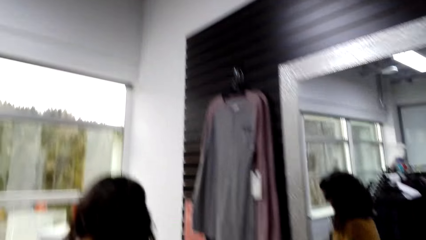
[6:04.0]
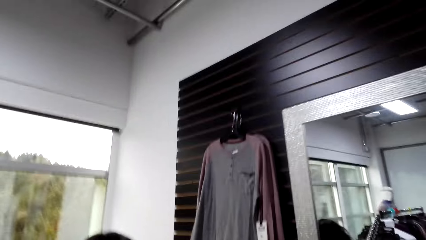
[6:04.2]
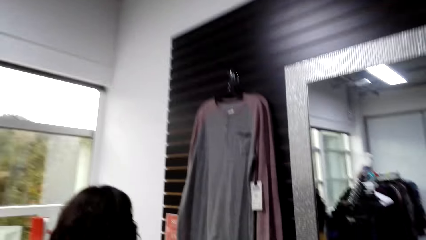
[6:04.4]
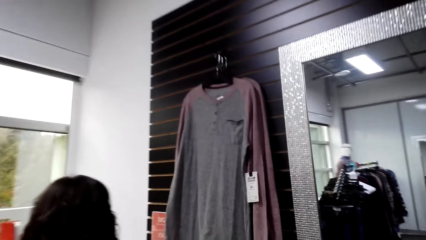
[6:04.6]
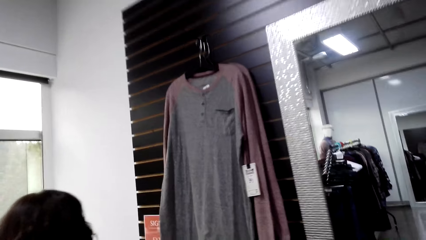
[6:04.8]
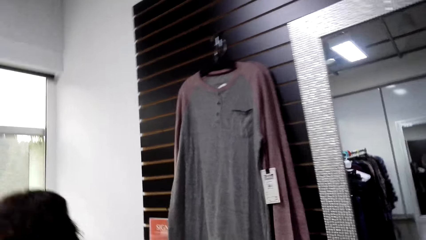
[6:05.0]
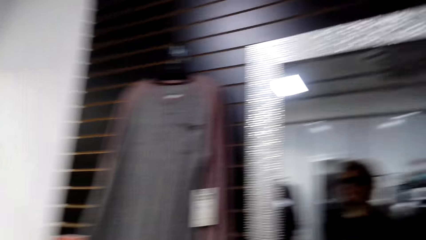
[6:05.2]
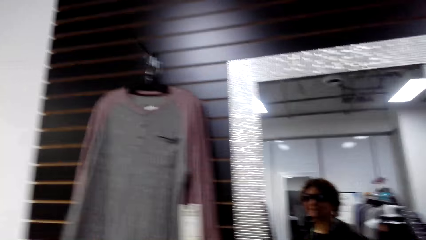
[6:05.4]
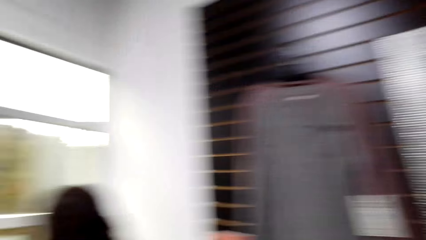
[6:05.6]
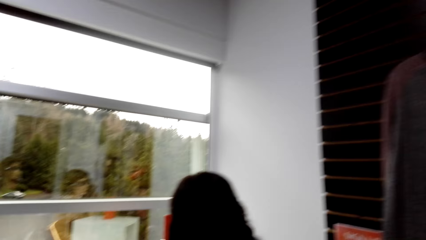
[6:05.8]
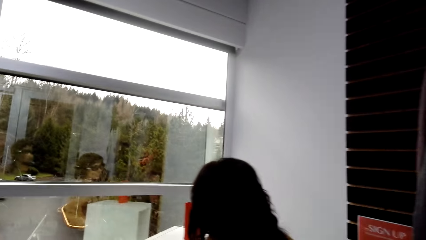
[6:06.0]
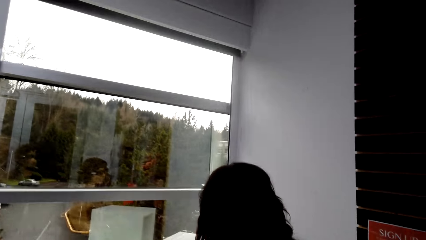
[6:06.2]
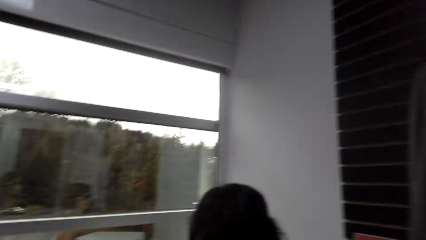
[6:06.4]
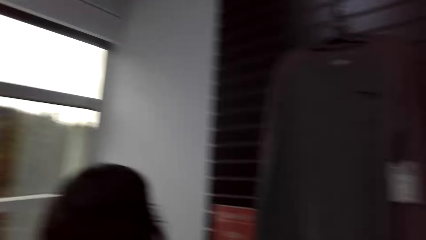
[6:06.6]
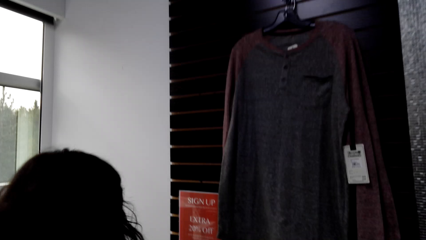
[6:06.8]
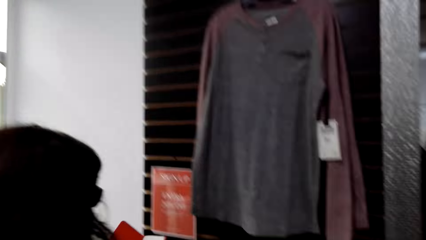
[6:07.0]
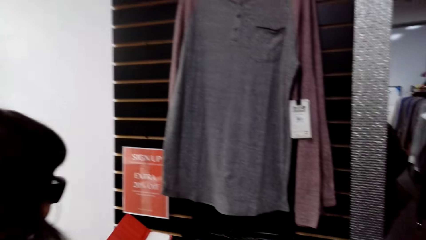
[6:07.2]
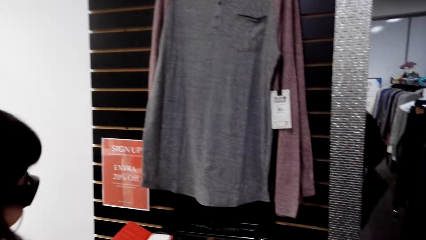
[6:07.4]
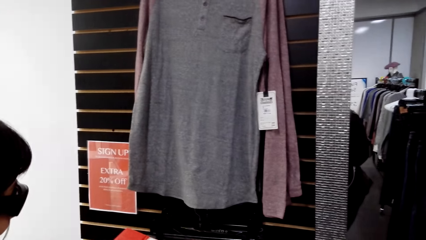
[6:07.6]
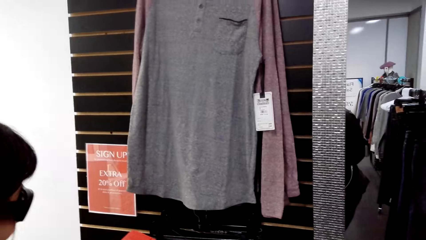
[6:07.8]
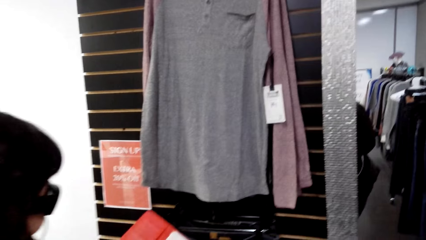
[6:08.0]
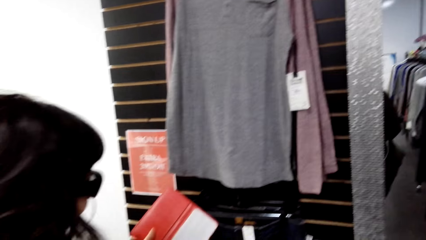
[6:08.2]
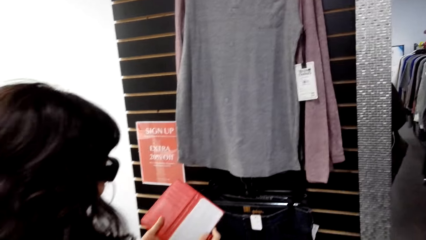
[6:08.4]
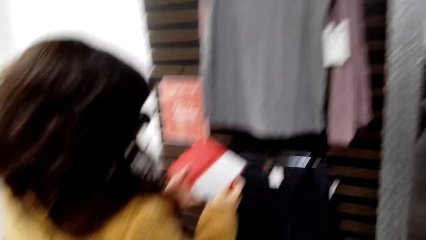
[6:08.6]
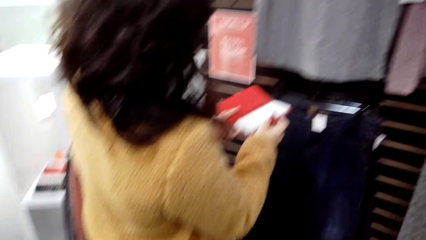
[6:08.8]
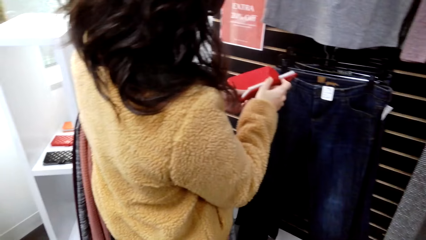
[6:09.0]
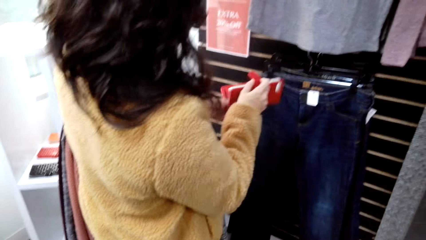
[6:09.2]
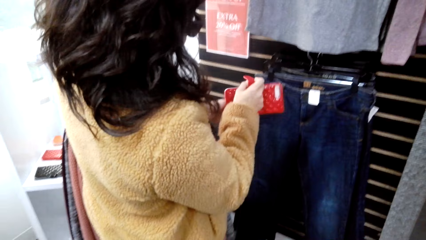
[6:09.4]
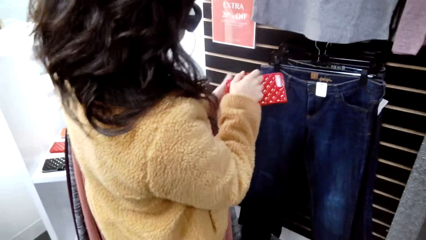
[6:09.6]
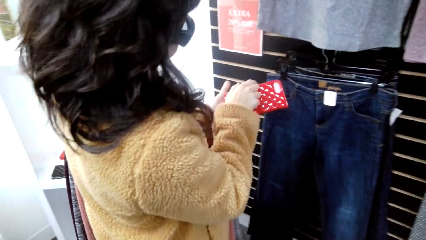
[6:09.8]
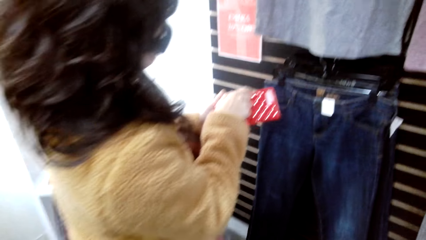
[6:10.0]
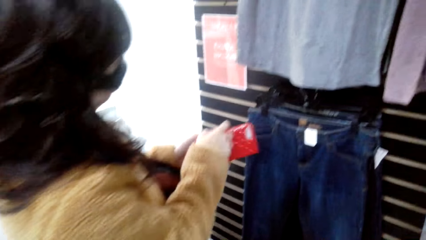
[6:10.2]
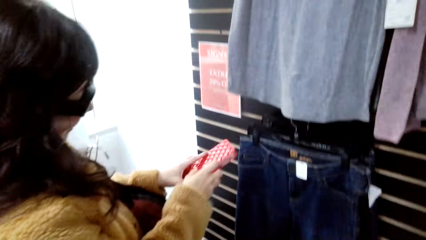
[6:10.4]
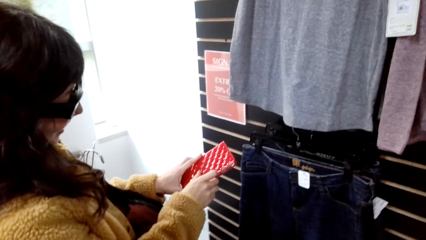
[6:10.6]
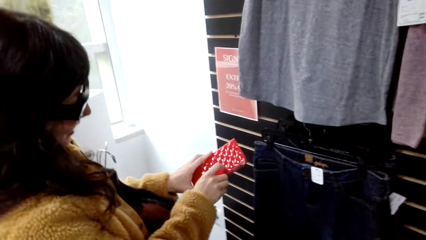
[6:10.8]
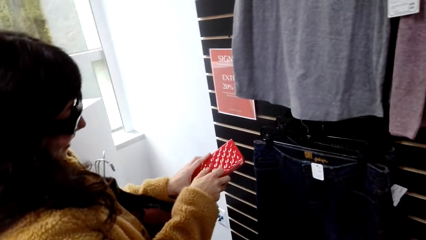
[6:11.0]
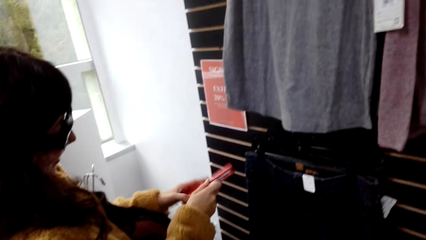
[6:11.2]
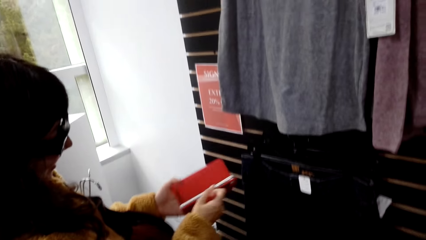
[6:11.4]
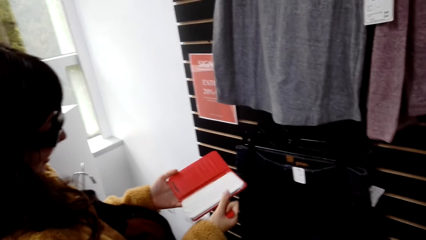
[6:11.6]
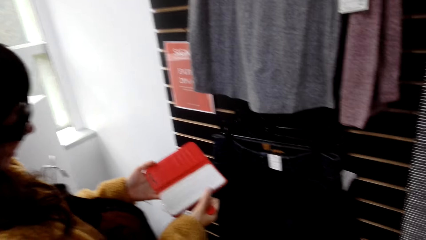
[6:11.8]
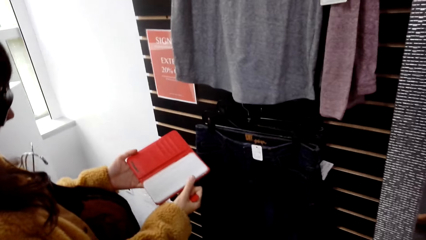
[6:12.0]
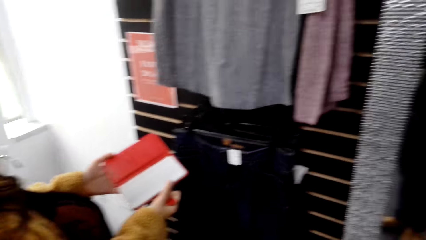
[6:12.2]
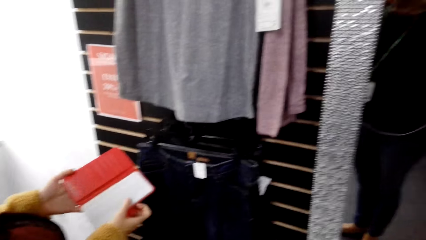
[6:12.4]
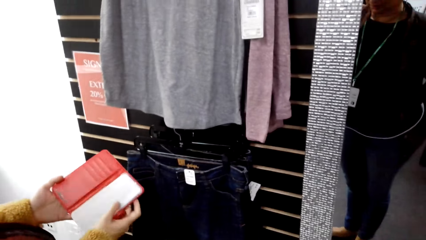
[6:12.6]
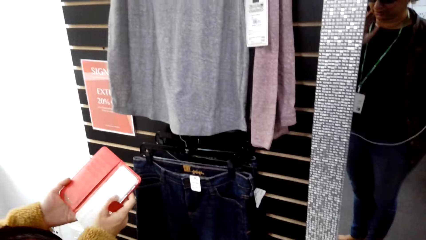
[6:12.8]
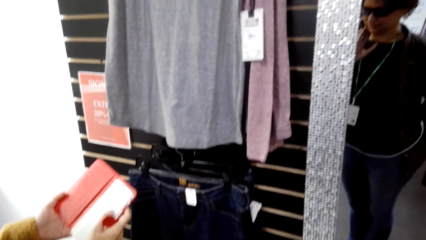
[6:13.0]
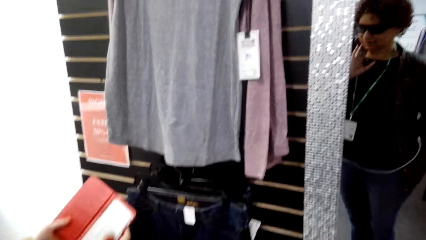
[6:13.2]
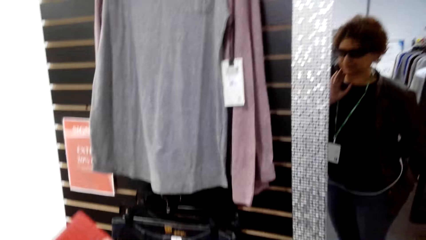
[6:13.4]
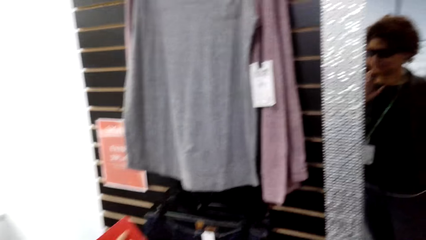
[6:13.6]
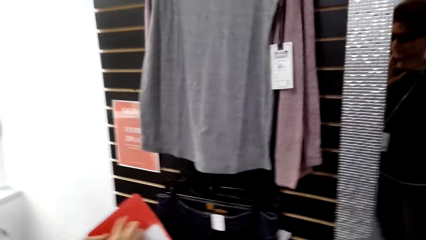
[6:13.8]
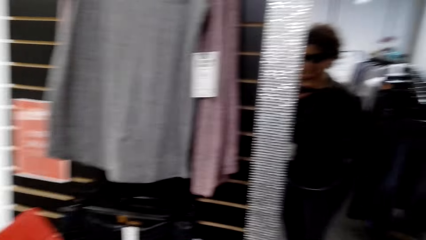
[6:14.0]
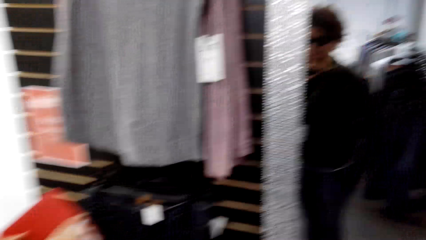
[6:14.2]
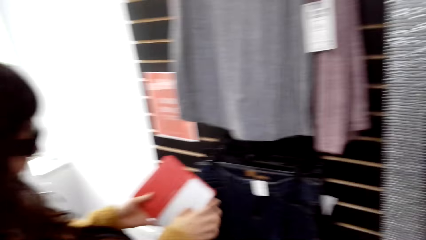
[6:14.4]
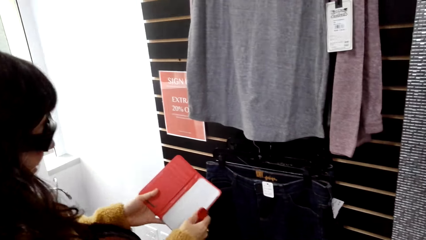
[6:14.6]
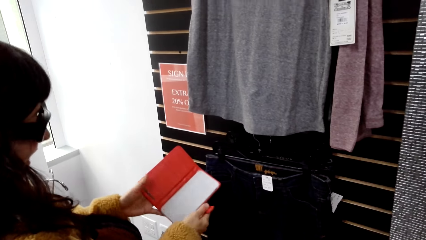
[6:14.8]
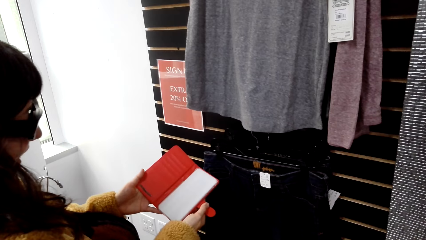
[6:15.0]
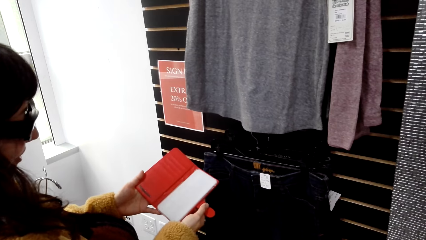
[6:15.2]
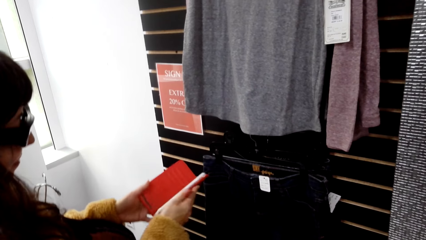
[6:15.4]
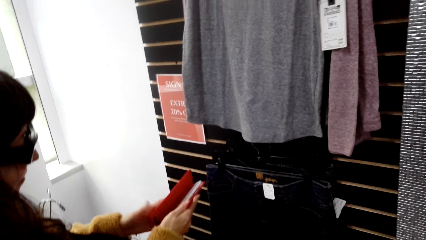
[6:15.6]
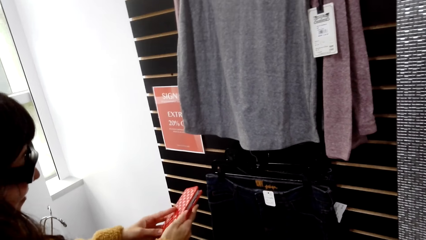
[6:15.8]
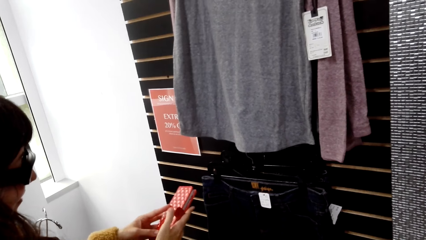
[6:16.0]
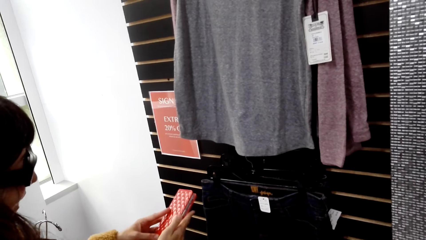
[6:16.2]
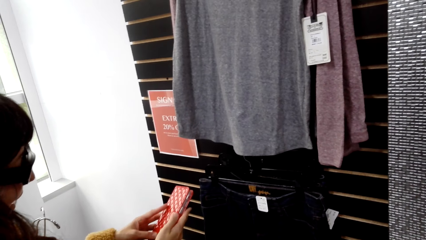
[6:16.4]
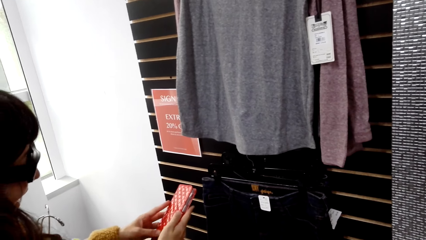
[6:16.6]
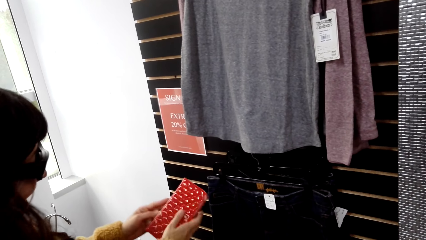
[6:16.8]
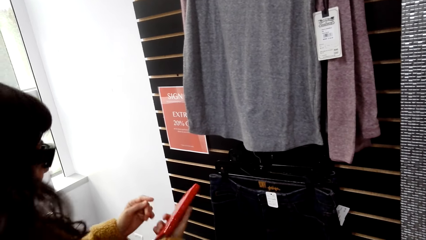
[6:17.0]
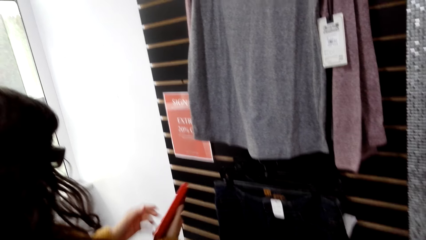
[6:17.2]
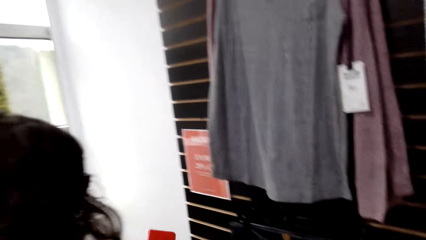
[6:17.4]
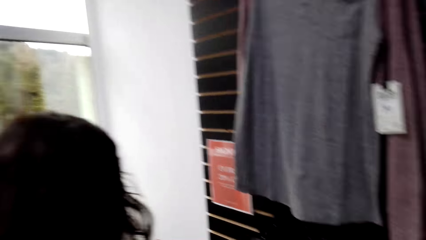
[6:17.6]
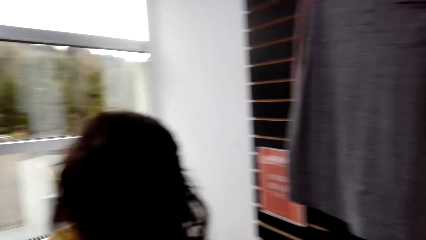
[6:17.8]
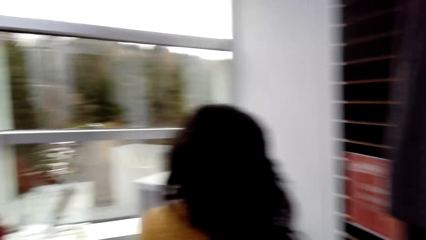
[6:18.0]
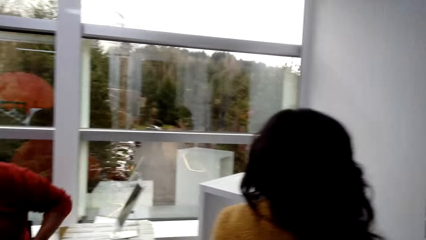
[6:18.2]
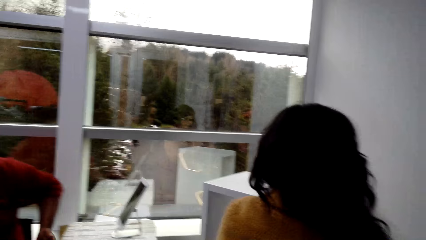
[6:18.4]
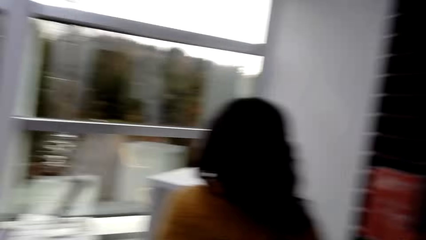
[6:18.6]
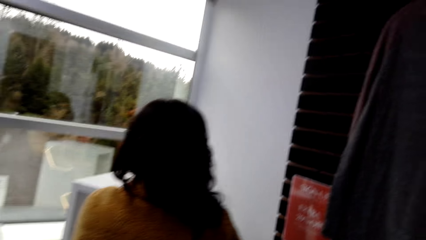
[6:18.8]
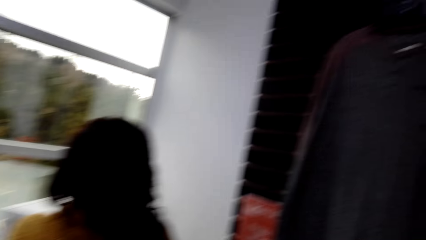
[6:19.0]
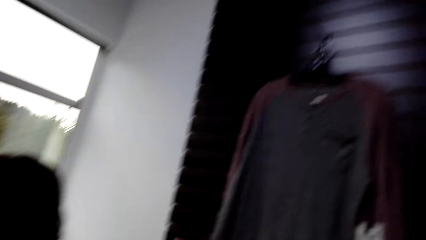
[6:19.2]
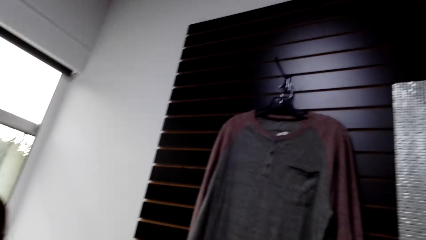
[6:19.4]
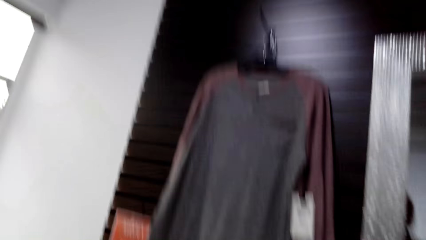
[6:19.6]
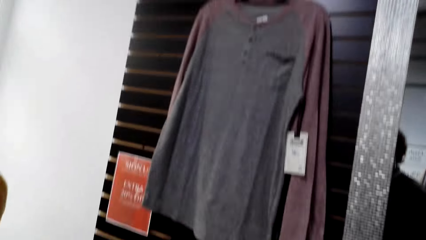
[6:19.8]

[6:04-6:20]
A woman takes a booklet. The woman checks out the wallet. The woman closes the booklet. The woman opens the booklet. The woman closes the booklet. The woman walks round the store.
